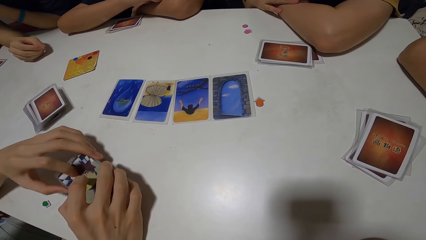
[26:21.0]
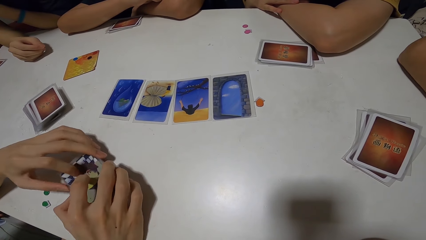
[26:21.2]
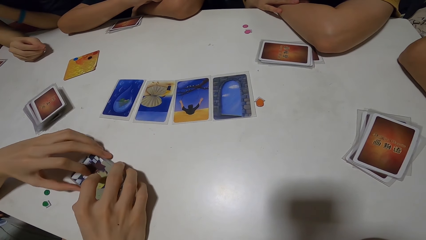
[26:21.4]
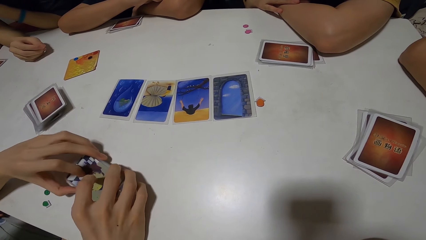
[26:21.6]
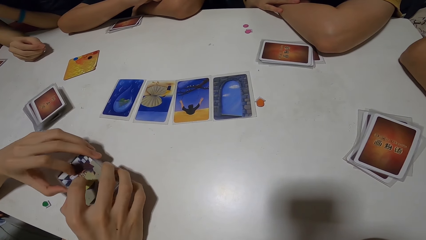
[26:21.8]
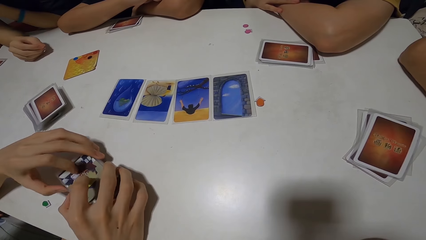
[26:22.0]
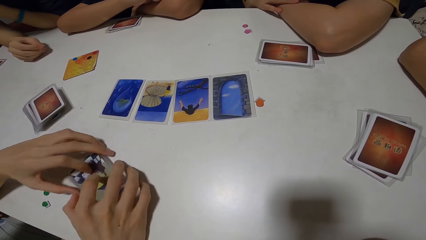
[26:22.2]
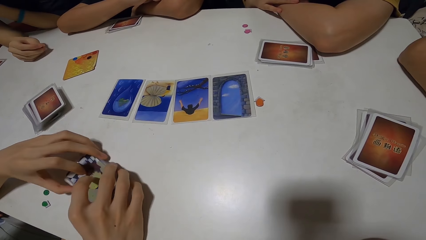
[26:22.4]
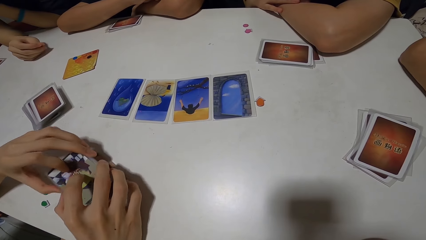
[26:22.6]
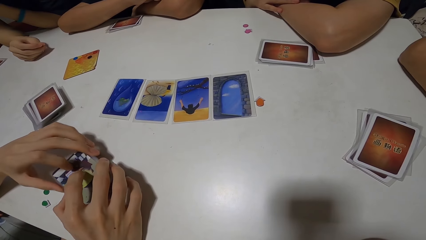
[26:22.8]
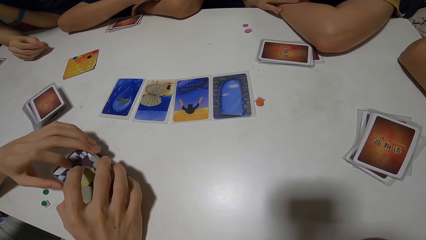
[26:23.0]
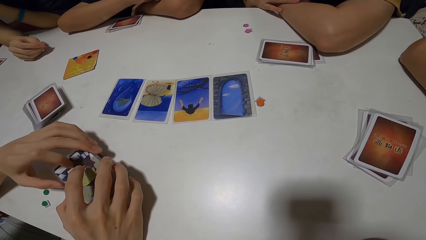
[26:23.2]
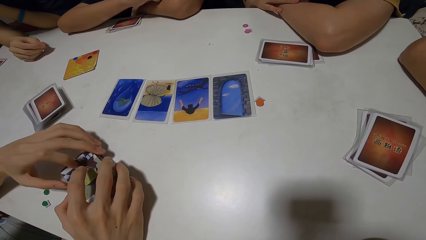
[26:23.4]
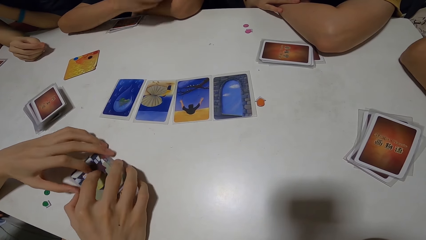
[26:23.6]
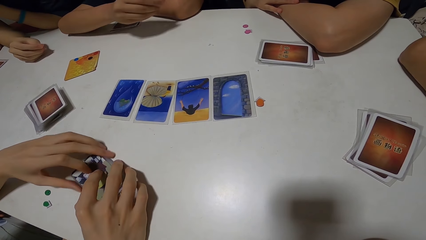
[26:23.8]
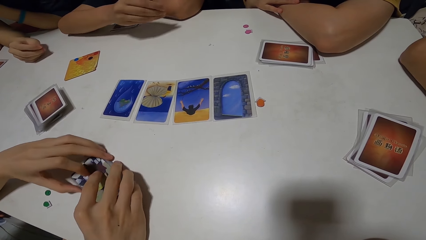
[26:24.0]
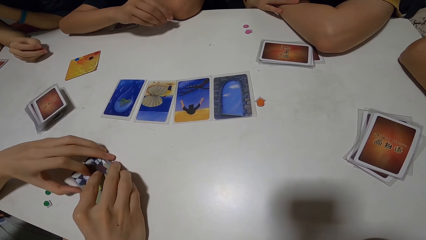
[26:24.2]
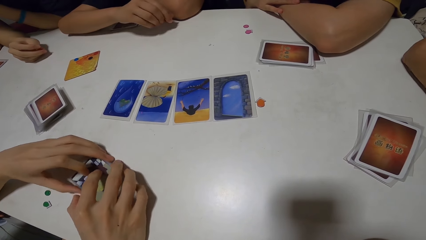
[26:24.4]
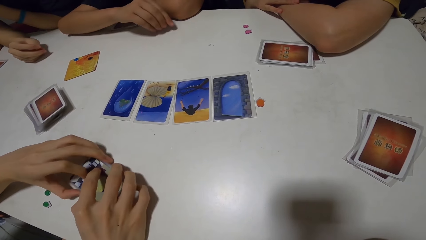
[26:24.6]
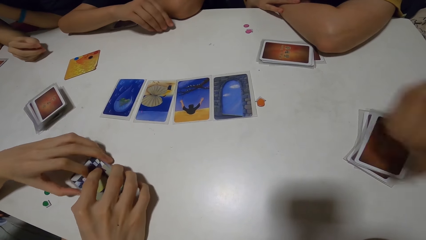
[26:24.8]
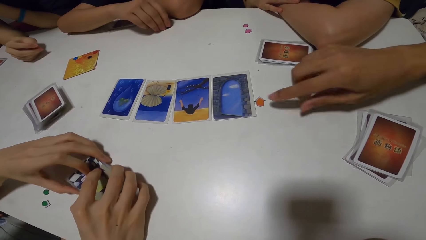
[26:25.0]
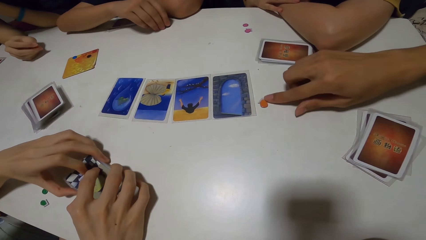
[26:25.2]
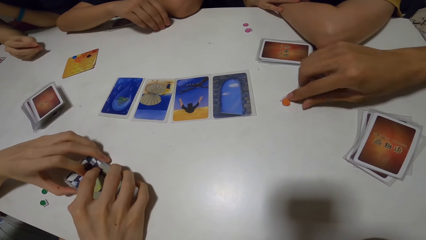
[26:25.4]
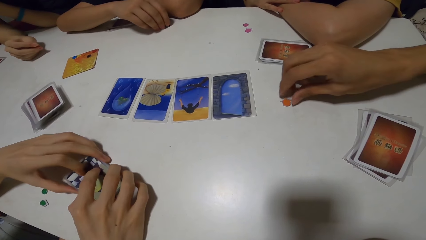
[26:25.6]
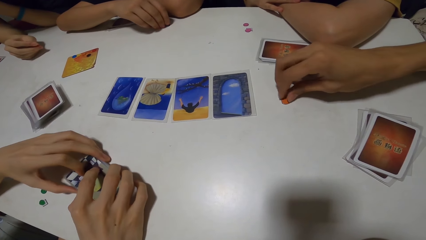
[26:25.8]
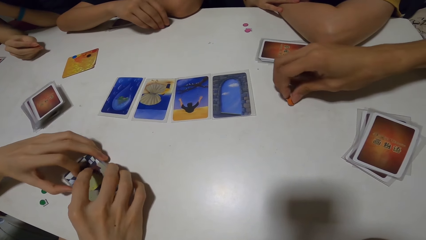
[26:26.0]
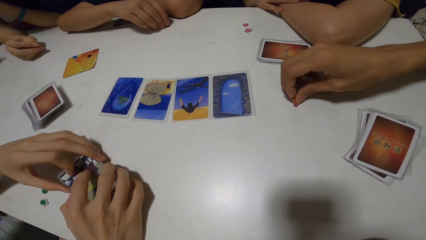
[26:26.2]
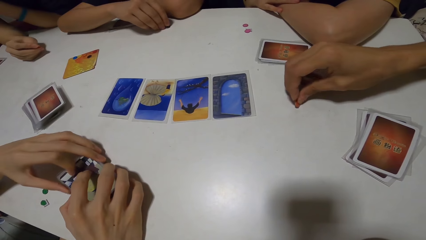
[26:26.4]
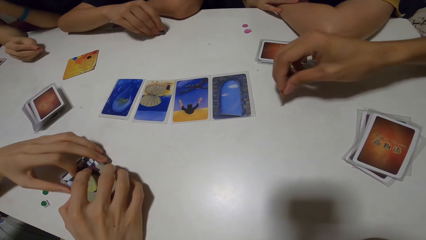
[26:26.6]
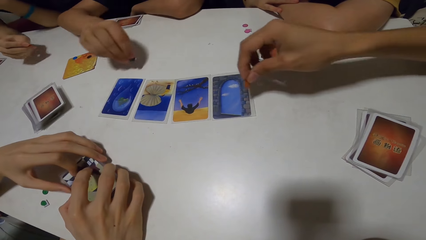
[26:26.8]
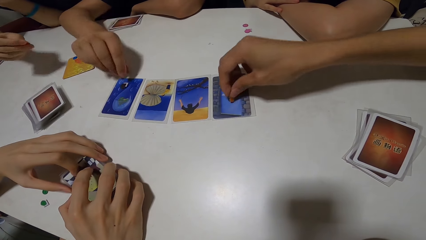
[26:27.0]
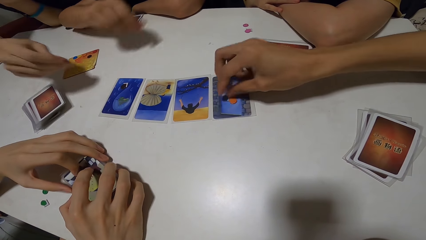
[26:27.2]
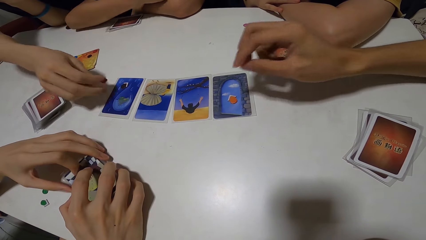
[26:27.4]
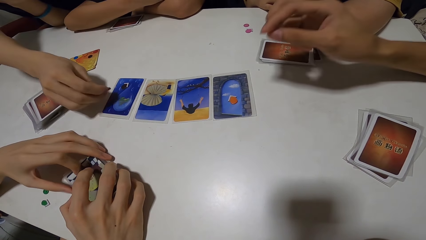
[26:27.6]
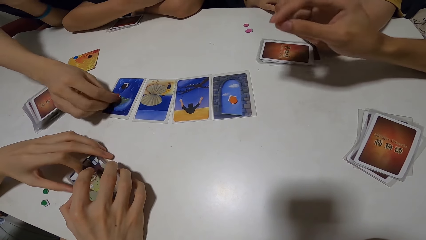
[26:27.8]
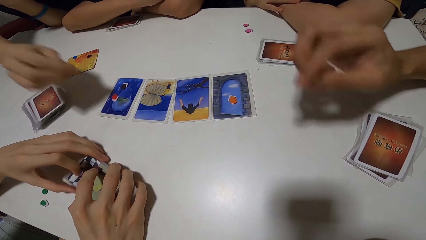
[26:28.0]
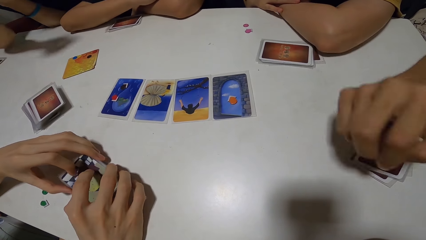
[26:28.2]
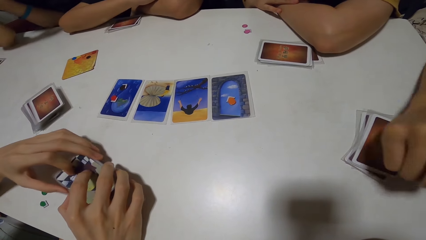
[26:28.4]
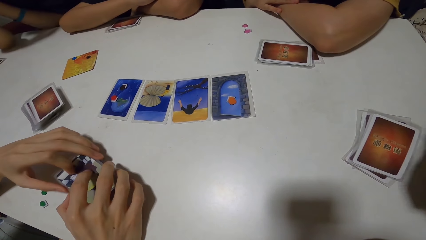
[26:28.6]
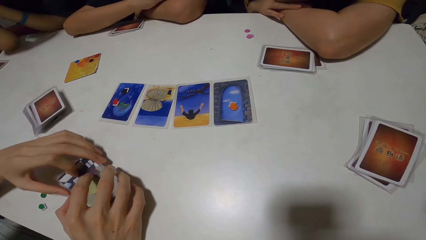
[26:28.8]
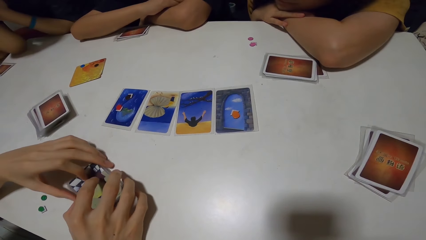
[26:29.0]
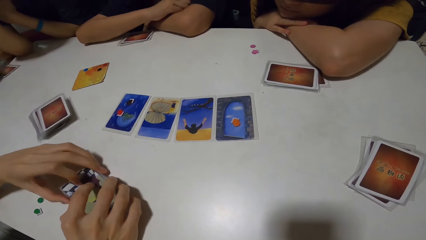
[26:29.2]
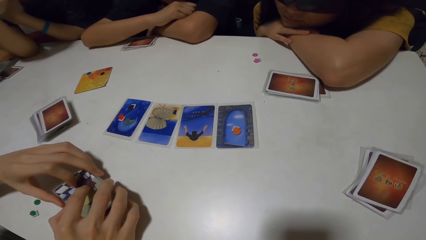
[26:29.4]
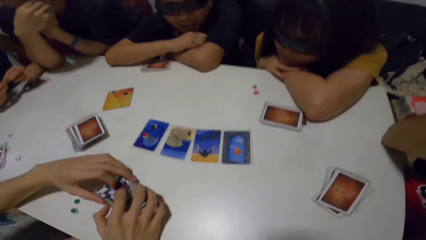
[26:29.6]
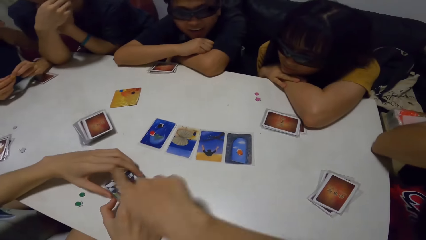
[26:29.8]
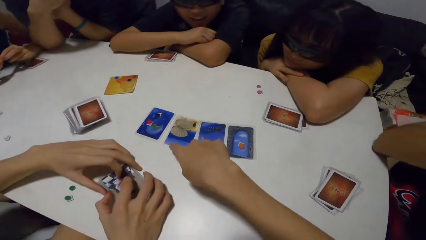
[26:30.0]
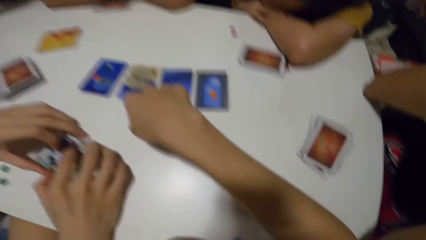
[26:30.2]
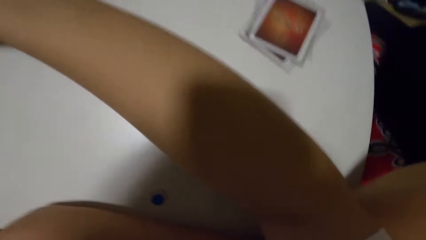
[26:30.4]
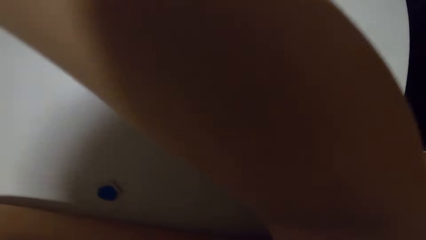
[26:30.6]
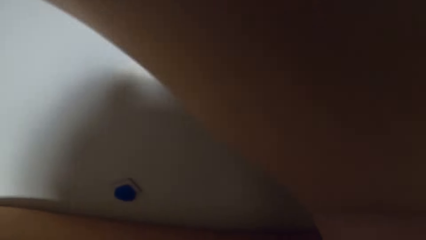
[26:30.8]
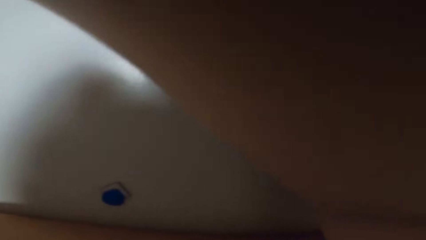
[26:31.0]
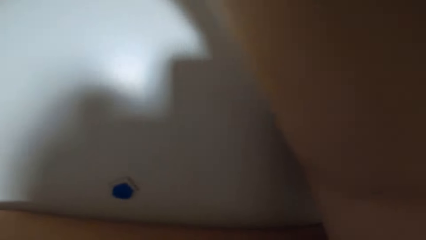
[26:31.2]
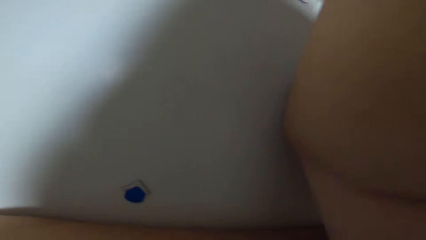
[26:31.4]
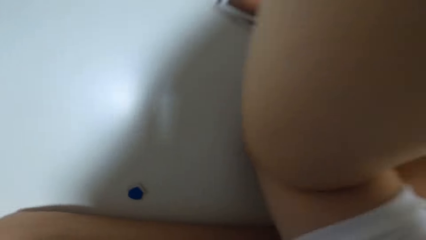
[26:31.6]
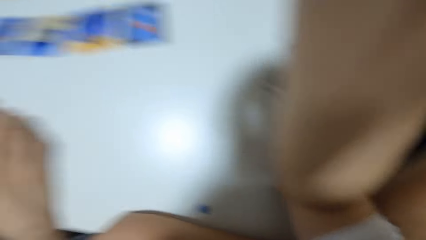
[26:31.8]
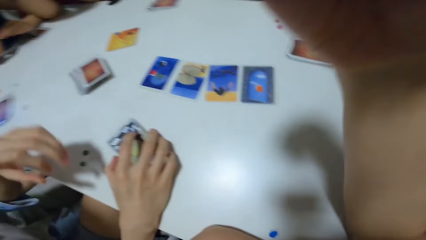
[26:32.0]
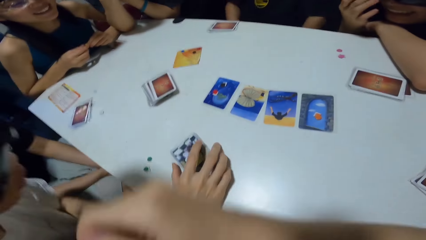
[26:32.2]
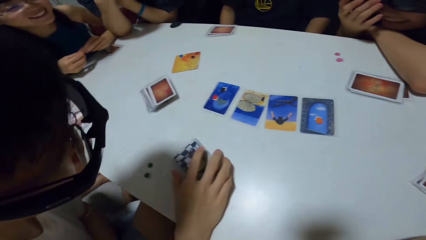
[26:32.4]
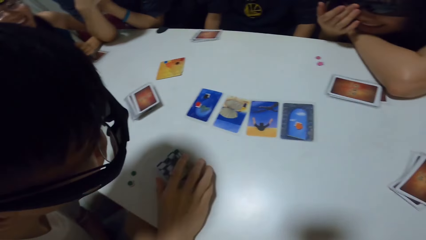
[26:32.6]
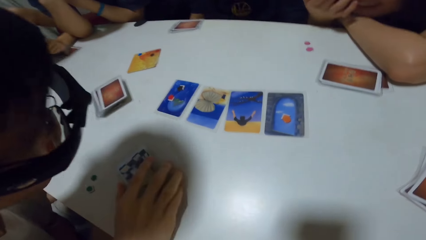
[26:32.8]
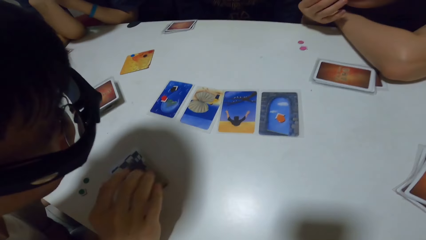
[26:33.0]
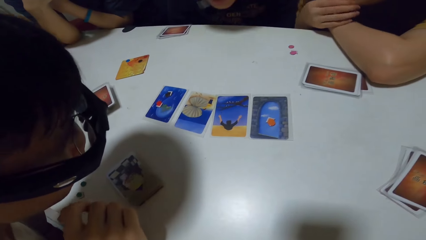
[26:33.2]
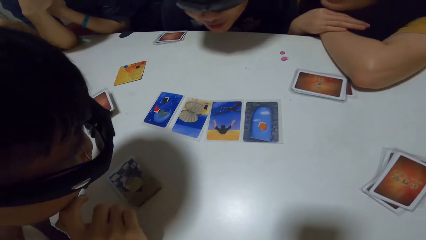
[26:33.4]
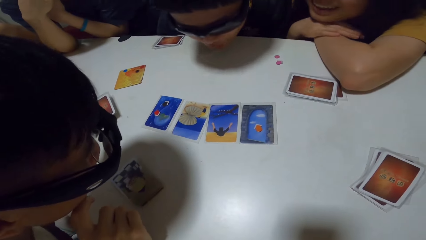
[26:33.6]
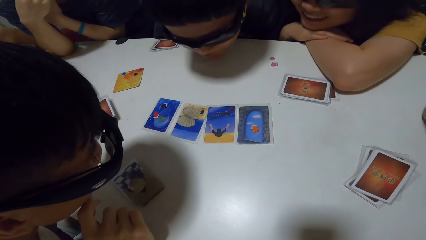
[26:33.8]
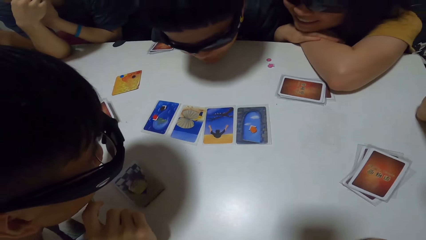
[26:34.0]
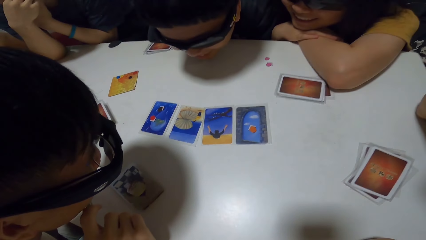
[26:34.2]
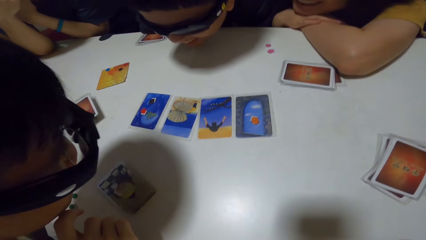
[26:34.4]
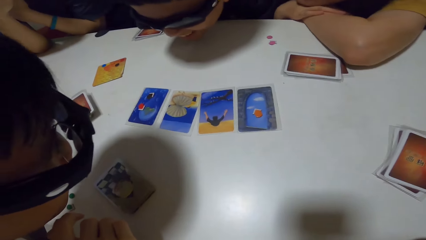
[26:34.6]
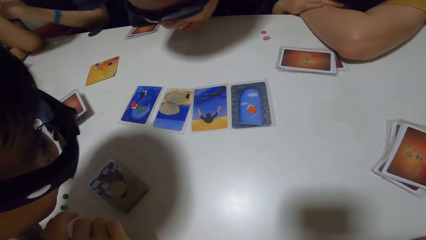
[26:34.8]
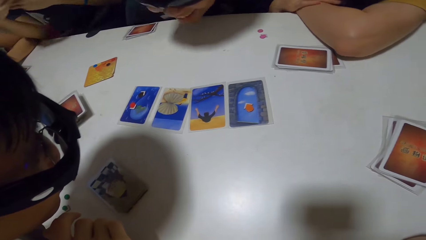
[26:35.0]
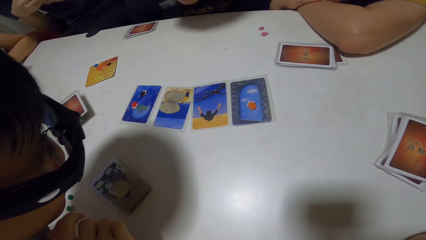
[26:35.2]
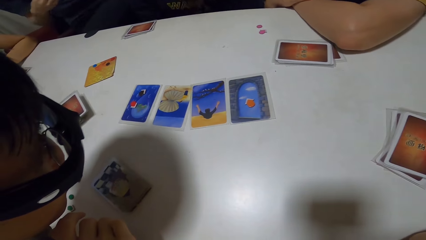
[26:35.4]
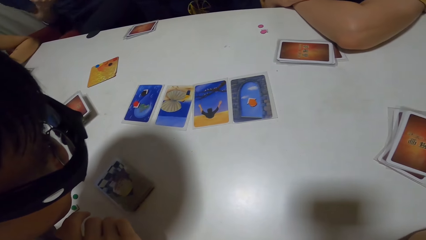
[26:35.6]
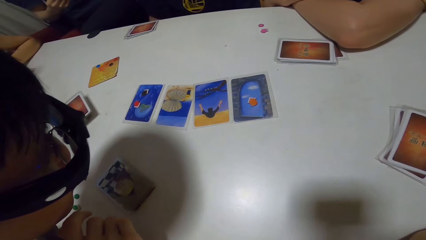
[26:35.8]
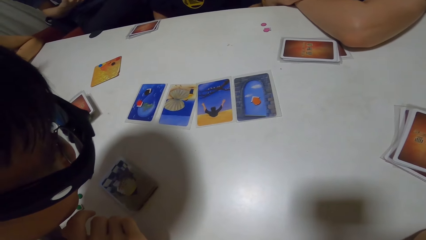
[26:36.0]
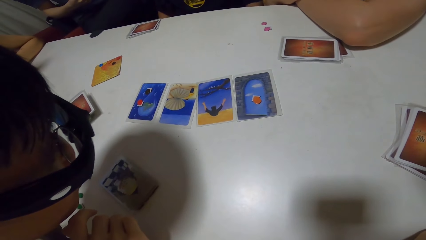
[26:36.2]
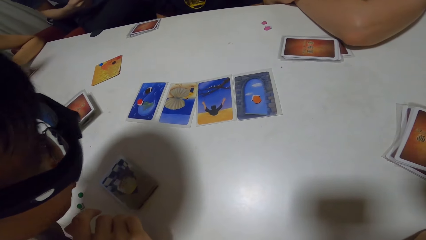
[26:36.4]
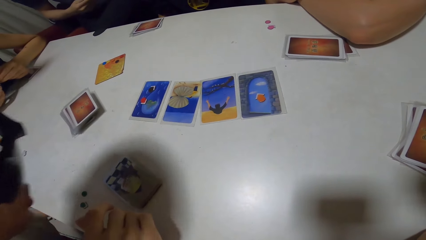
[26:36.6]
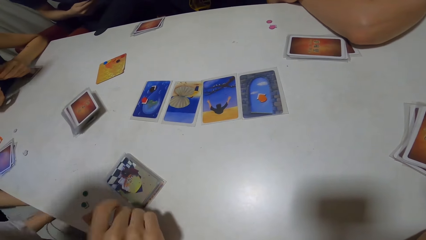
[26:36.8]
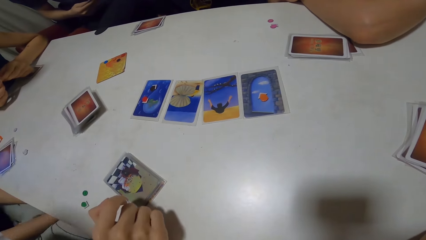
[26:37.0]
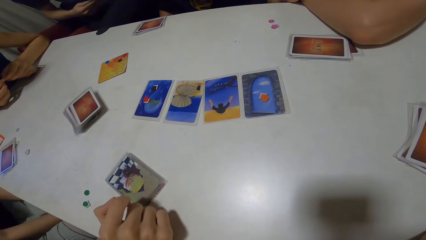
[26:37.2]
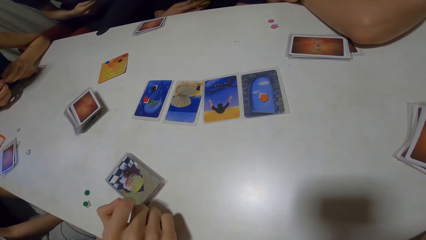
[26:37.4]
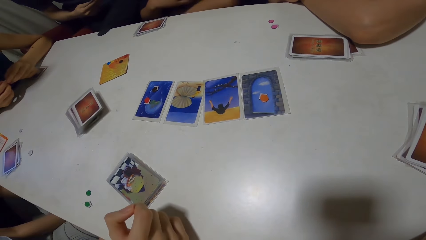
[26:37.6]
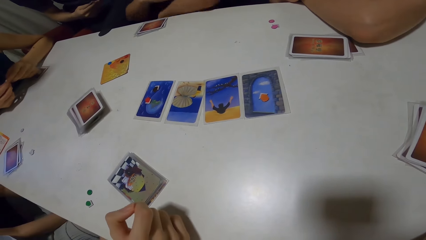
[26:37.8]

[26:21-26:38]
A man takes a dice from the table. A person puts a sticker on a card. The man plays the dice on the card. Another man plays the dice on the card. Another person puts a sticker on something. A third man plays the dice on the card. The second man interacts with several people. A fourth man interacts with several people.
